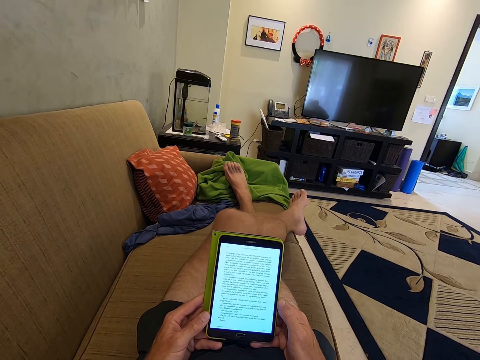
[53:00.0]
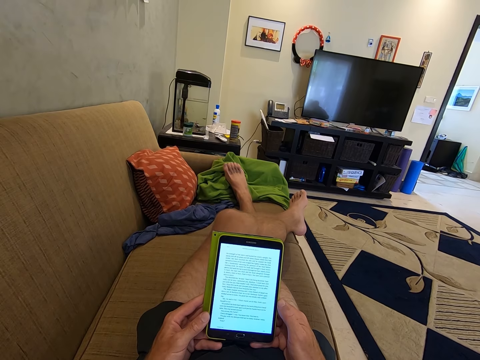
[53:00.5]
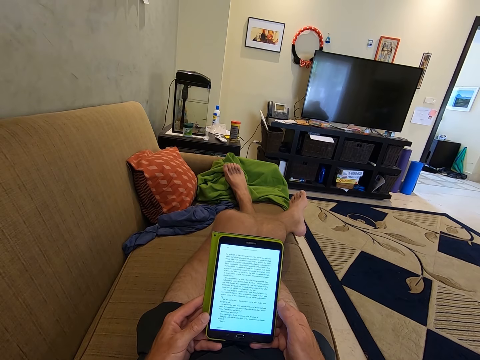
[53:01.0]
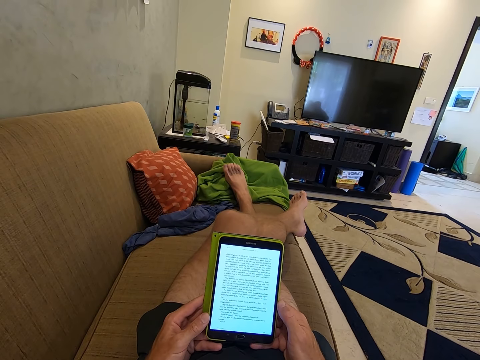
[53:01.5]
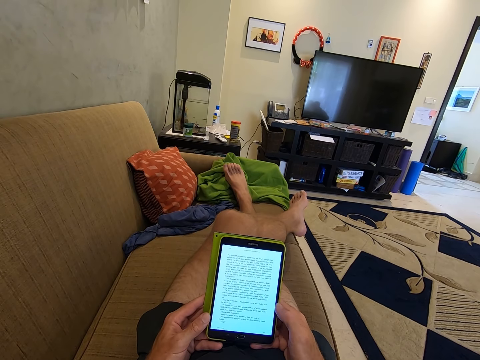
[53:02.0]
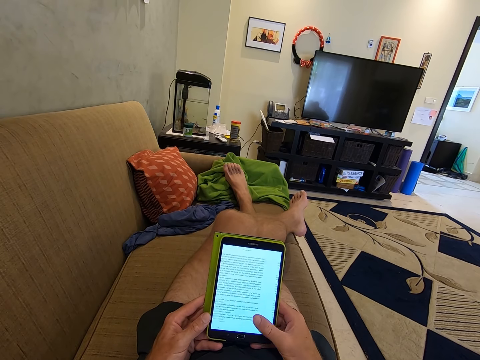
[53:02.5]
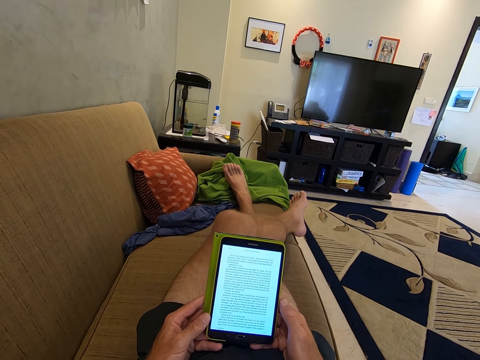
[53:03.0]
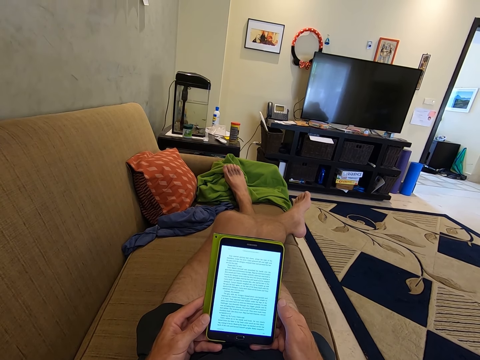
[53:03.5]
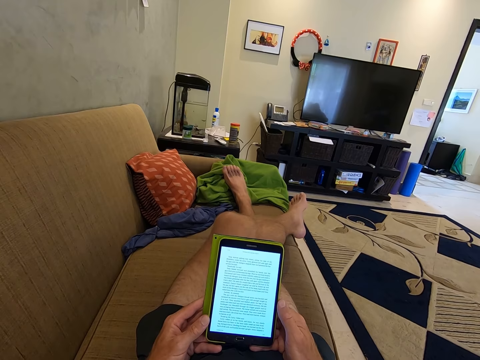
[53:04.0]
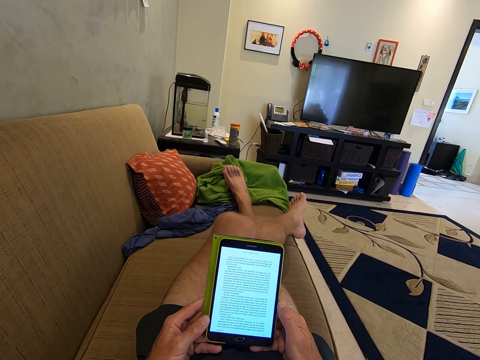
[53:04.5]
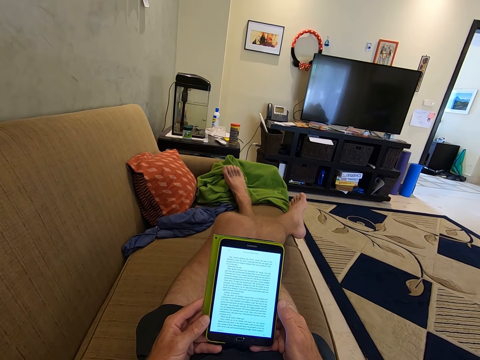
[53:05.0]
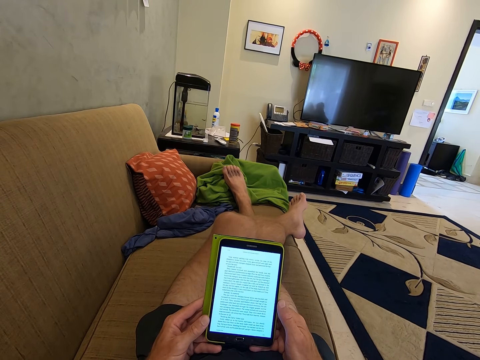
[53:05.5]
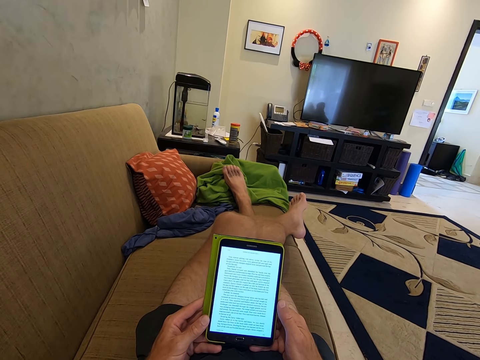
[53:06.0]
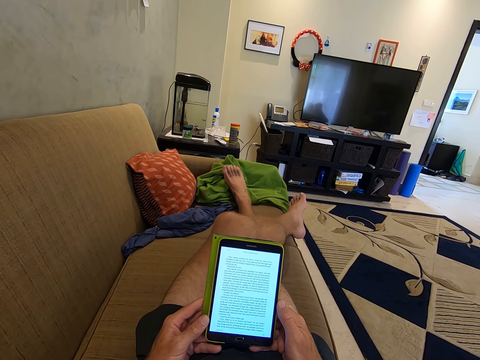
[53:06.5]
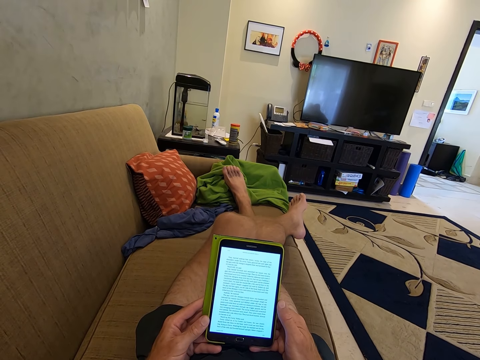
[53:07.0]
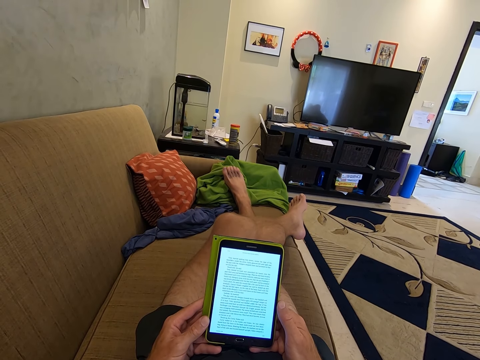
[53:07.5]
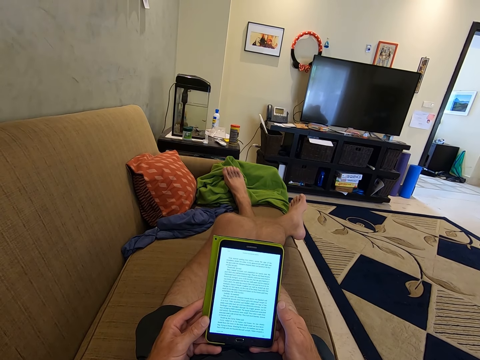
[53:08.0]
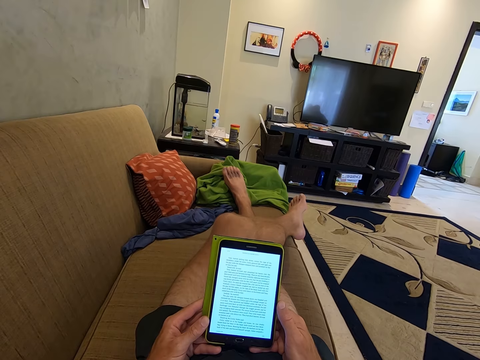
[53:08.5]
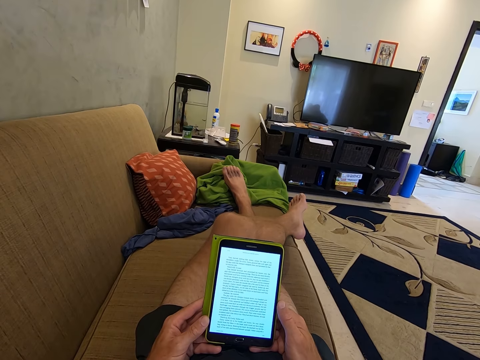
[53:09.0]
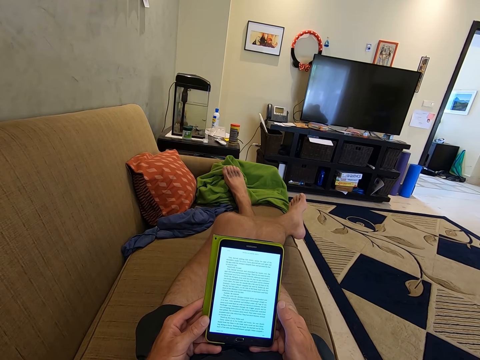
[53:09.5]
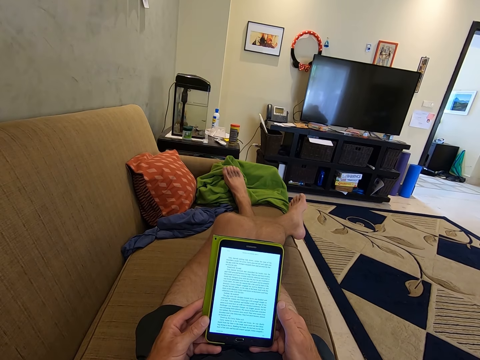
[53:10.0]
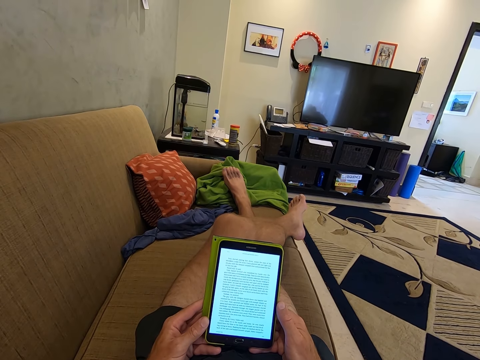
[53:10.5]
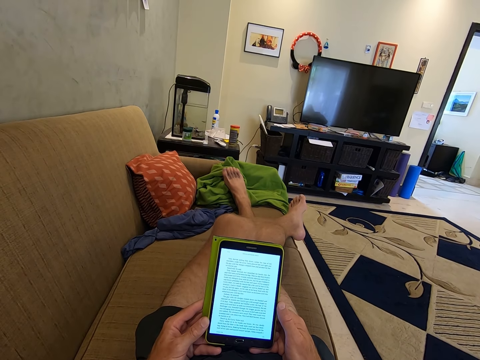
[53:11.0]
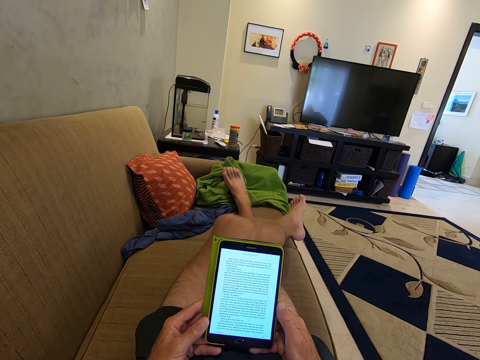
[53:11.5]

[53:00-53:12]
The camera wearer swipes a tablet. They read from the tablet.

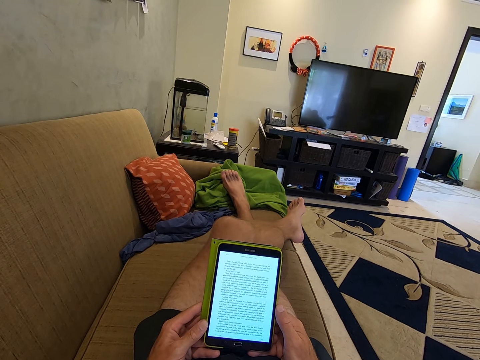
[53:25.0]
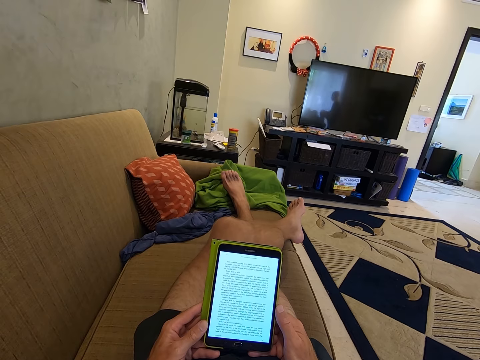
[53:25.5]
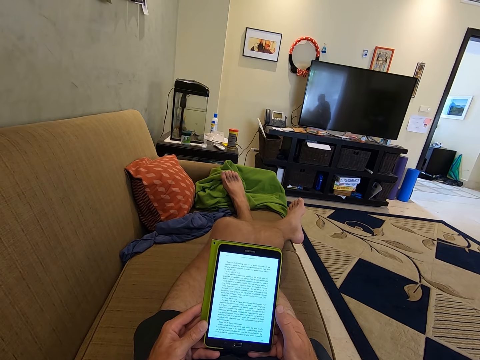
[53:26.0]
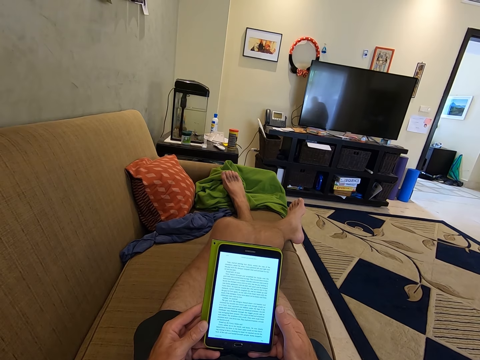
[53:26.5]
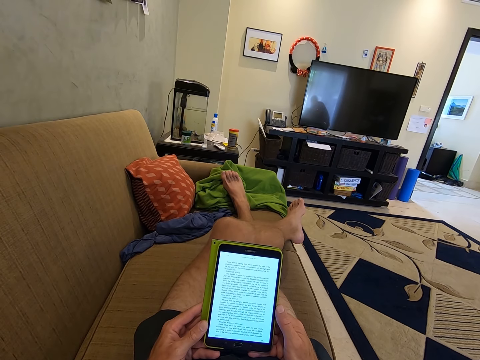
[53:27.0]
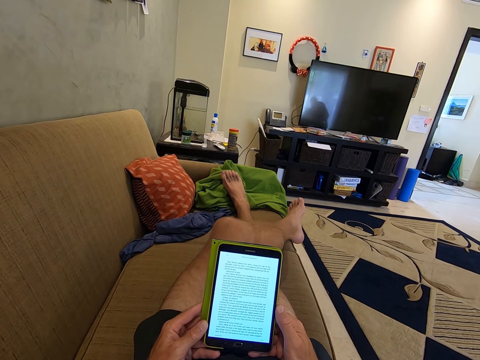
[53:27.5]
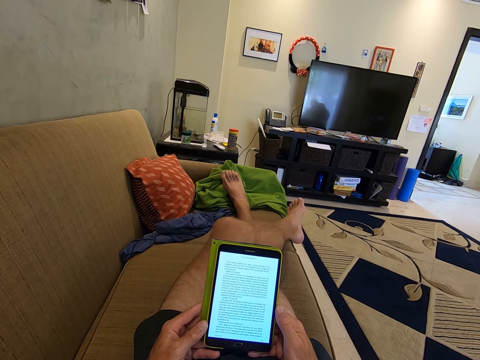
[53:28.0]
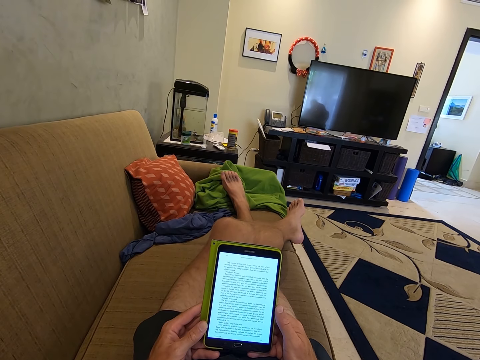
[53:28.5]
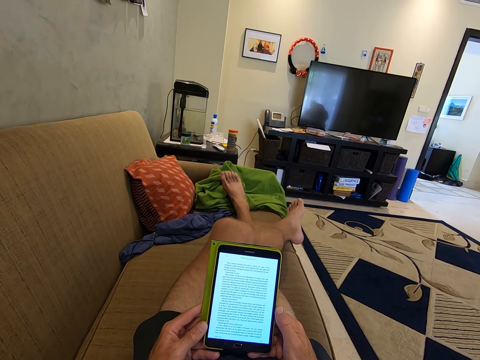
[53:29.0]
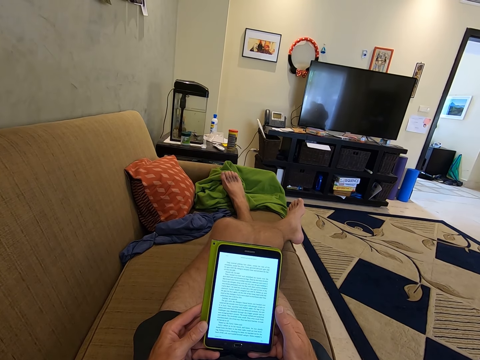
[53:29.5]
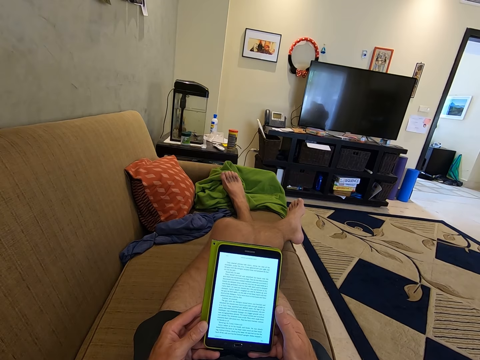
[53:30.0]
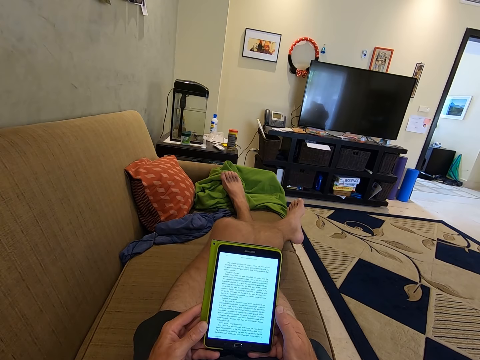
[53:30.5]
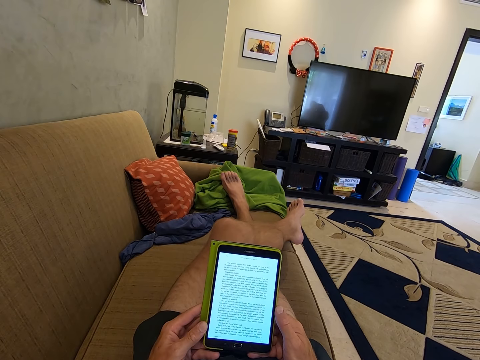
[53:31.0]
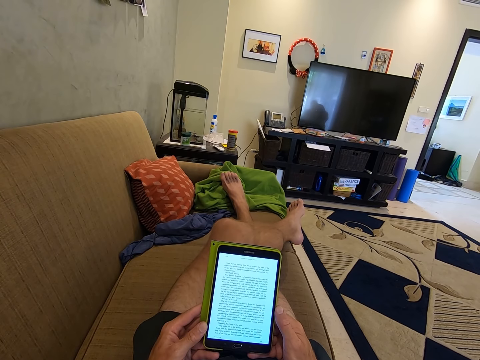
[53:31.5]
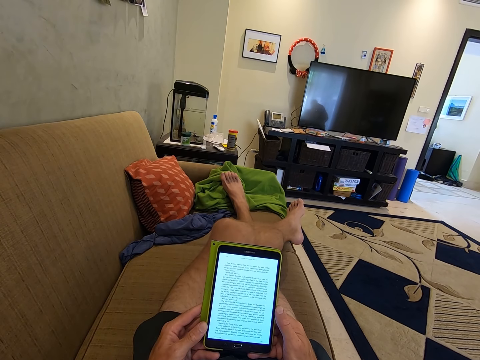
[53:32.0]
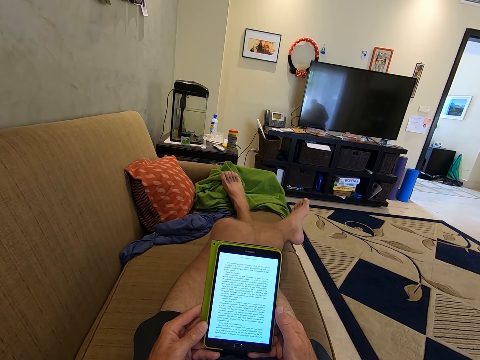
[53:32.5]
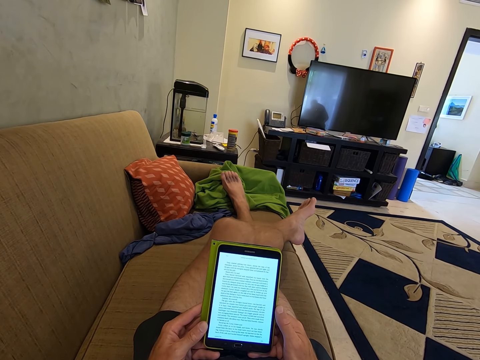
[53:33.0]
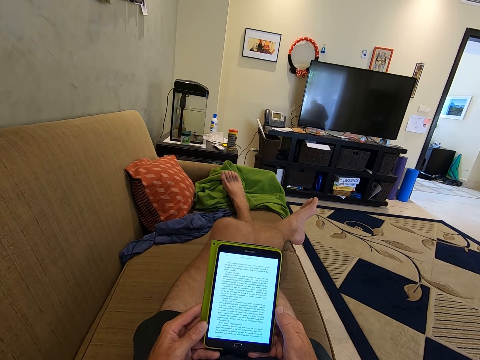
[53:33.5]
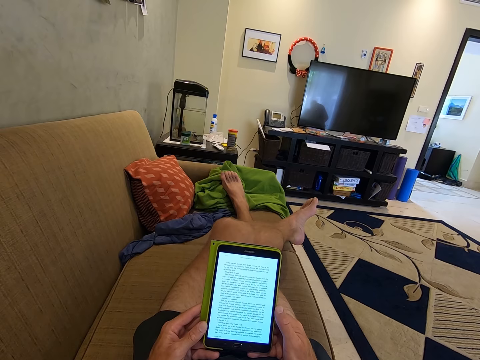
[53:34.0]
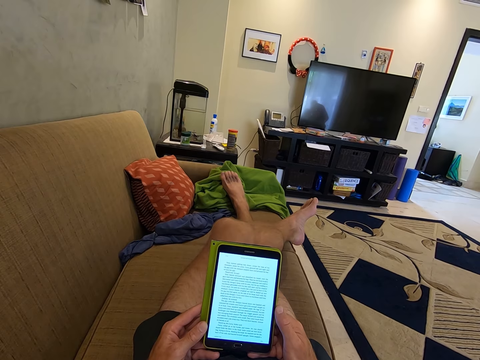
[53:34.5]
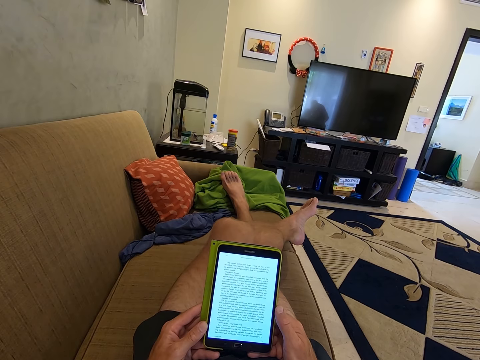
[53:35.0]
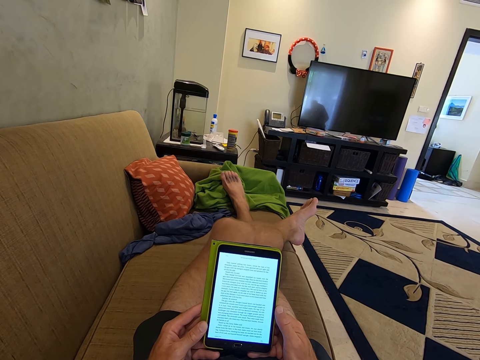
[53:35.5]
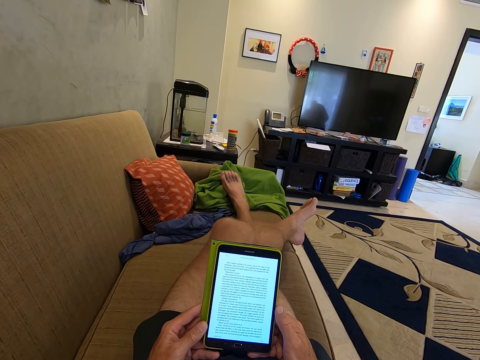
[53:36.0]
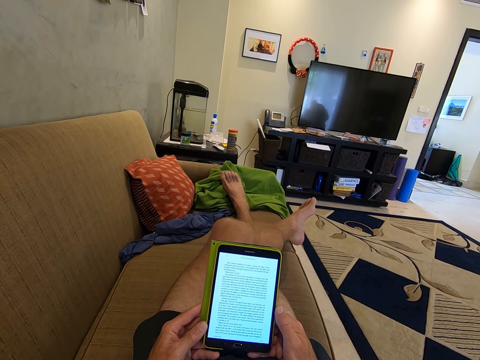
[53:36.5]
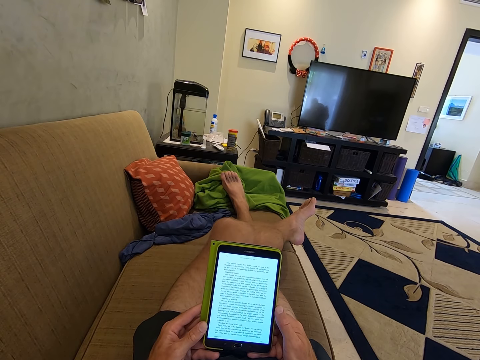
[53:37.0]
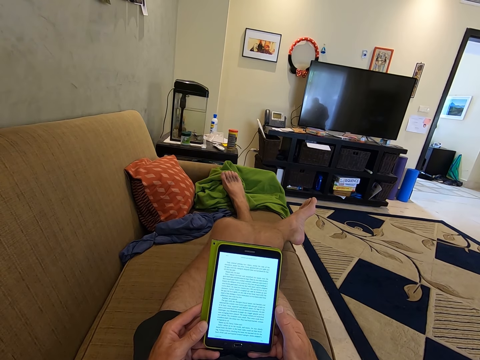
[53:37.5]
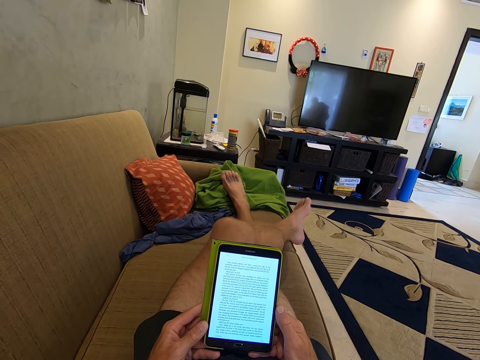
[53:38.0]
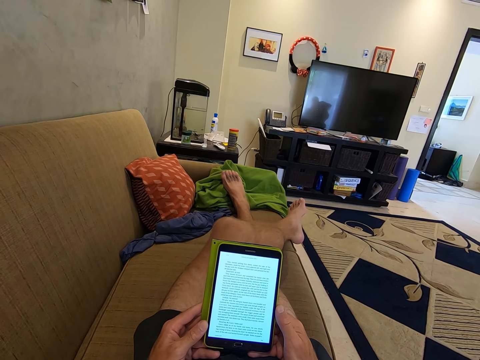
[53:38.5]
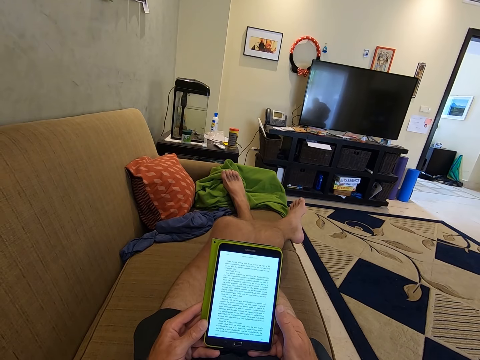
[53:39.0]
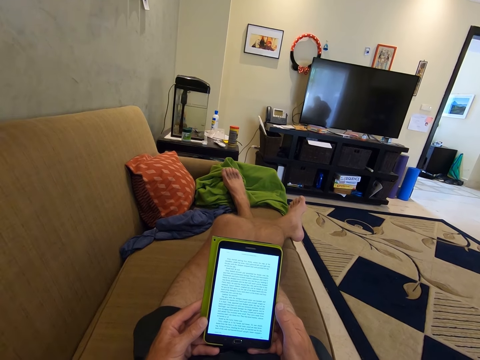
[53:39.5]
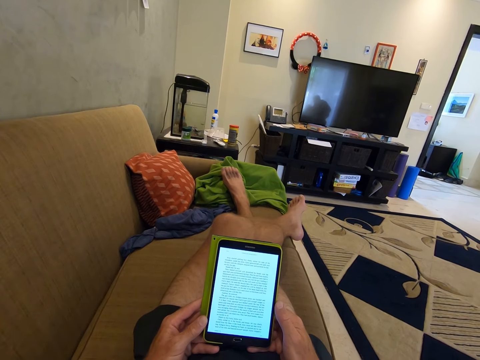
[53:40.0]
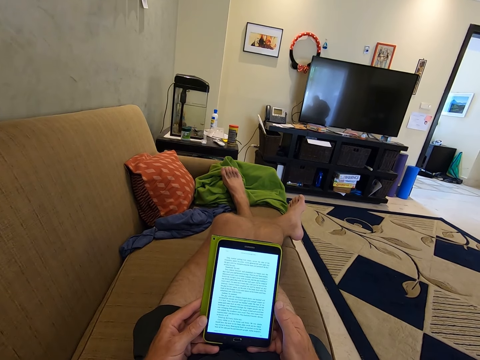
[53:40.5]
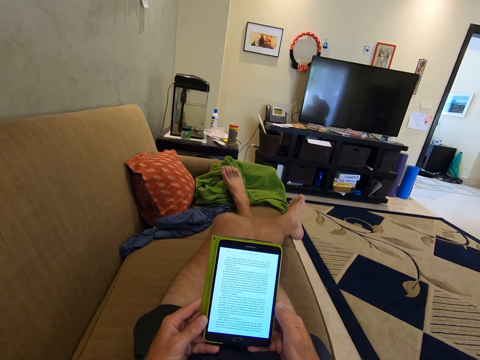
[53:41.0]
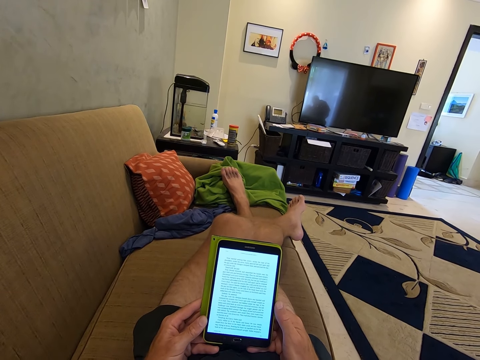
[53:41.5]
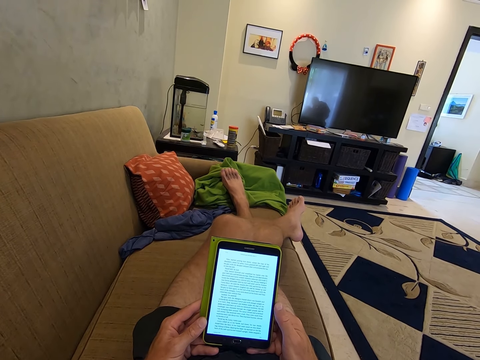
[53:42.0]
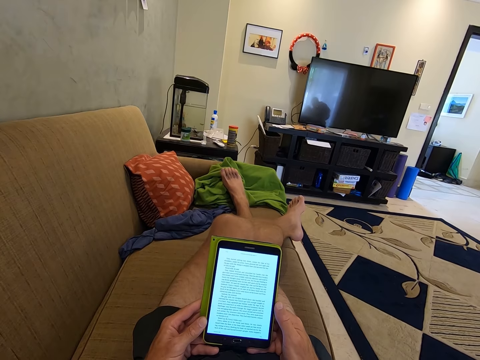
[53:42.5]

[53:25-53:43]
A woman converses with a child. The camera wearer reads from a tablet. The woman converses with the child. The camera wearer reads from the tablet.
